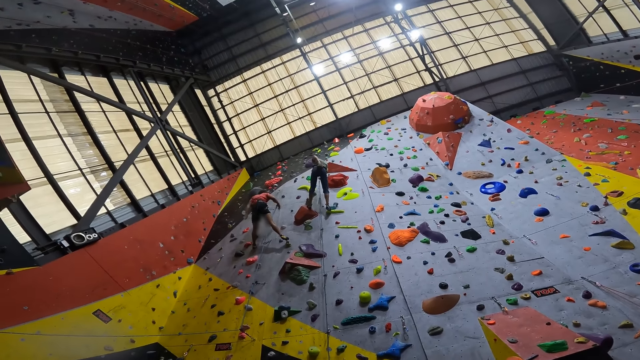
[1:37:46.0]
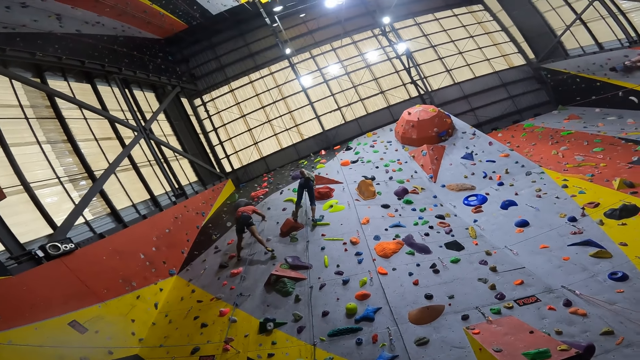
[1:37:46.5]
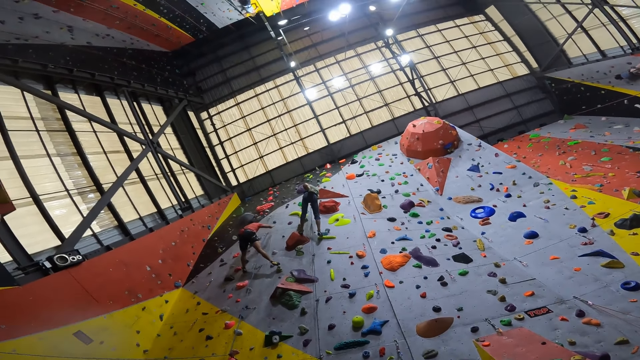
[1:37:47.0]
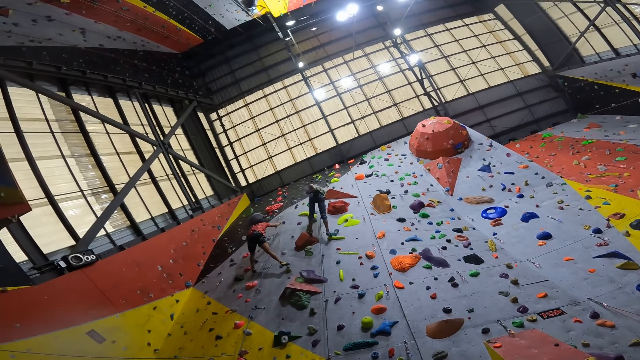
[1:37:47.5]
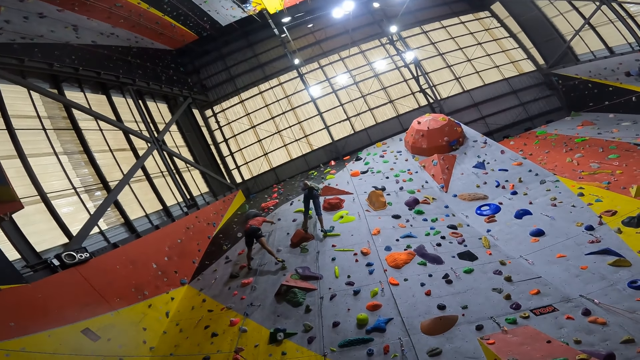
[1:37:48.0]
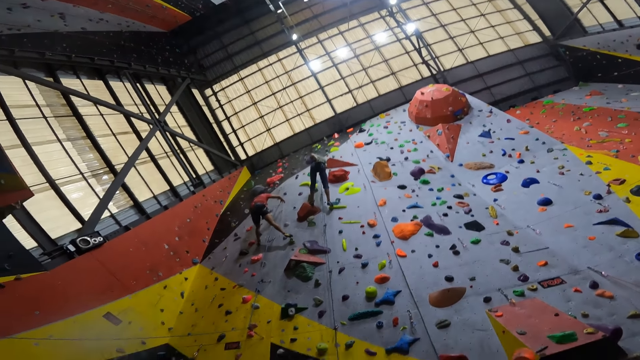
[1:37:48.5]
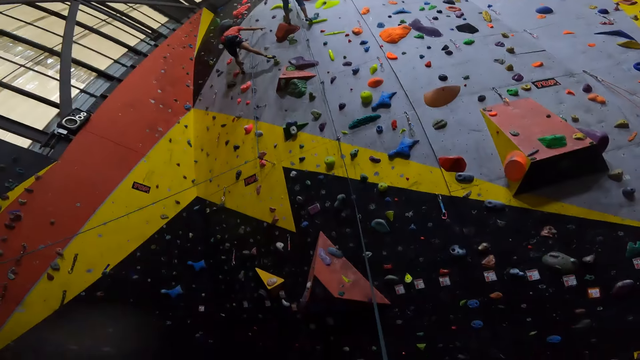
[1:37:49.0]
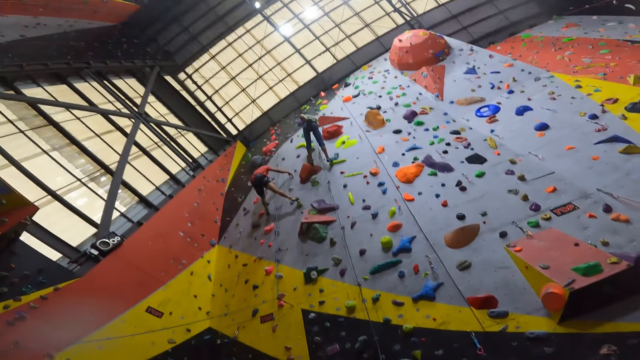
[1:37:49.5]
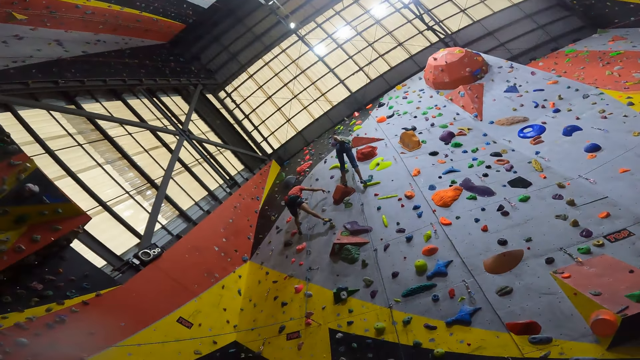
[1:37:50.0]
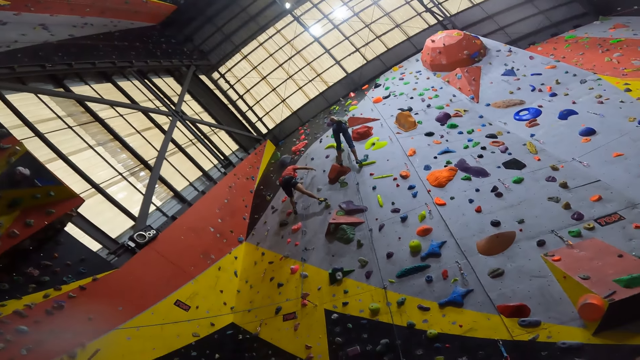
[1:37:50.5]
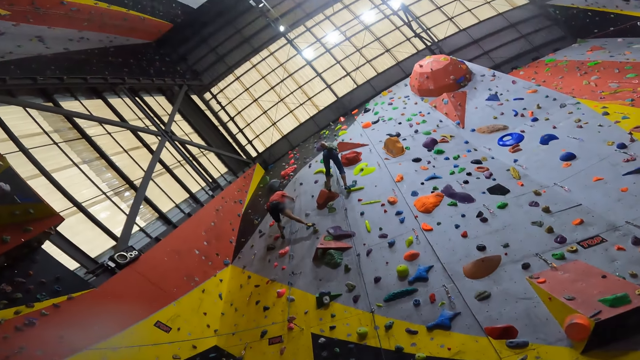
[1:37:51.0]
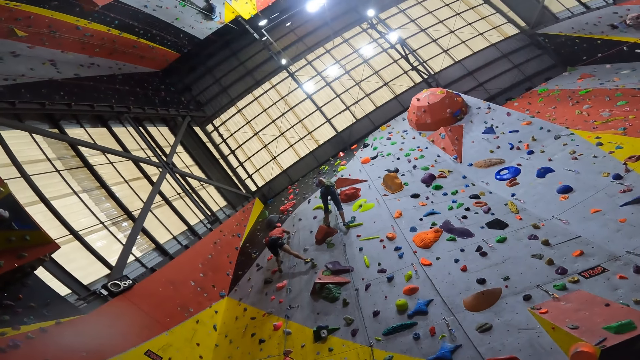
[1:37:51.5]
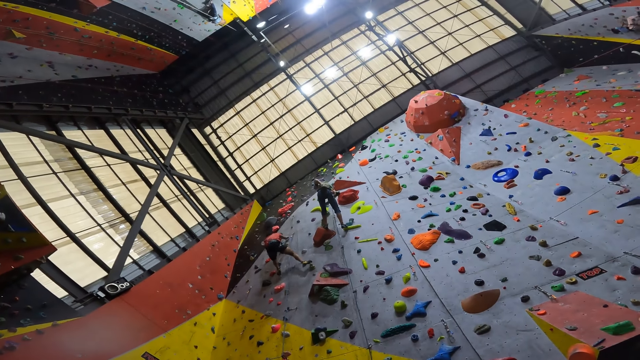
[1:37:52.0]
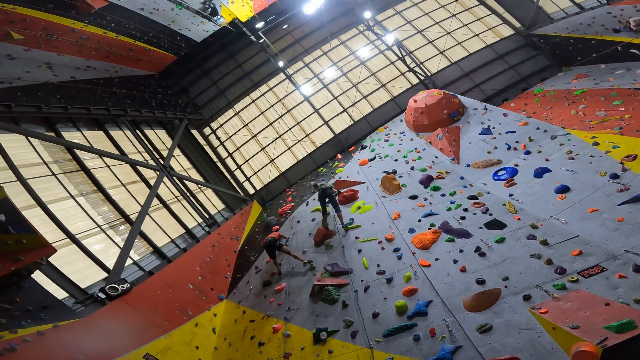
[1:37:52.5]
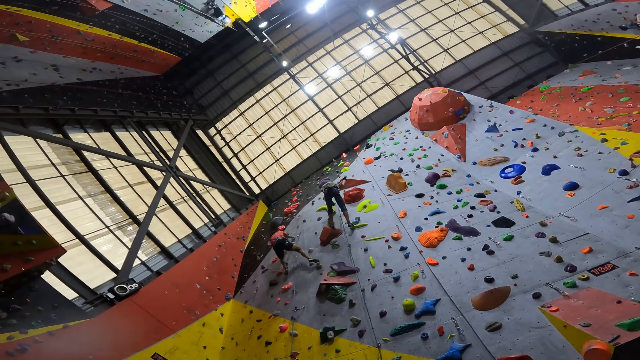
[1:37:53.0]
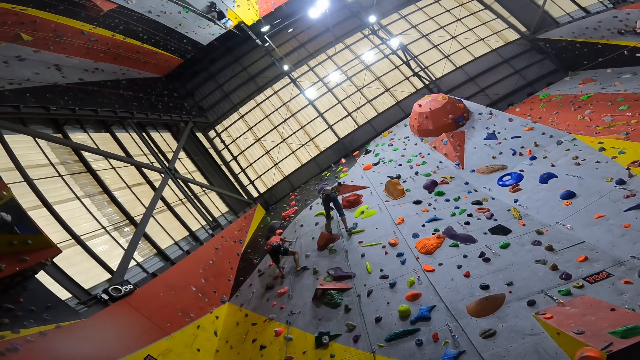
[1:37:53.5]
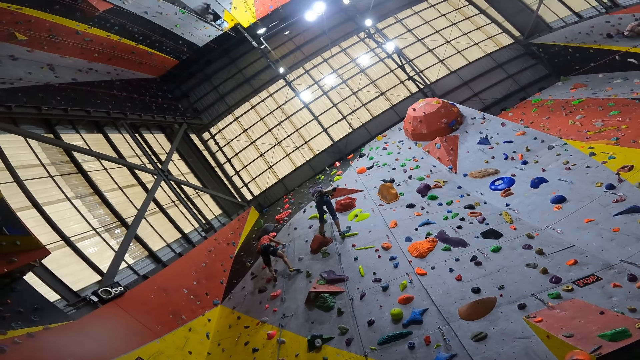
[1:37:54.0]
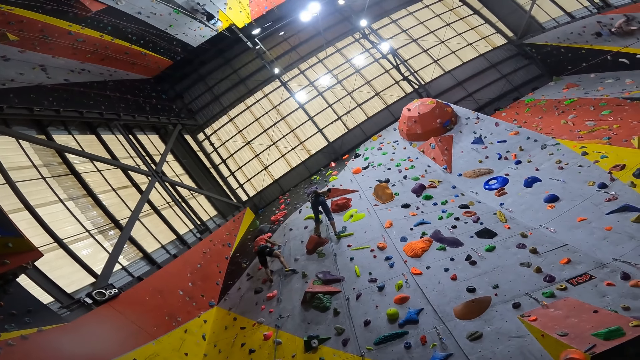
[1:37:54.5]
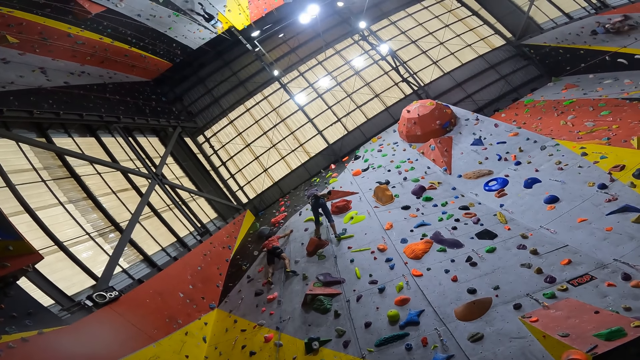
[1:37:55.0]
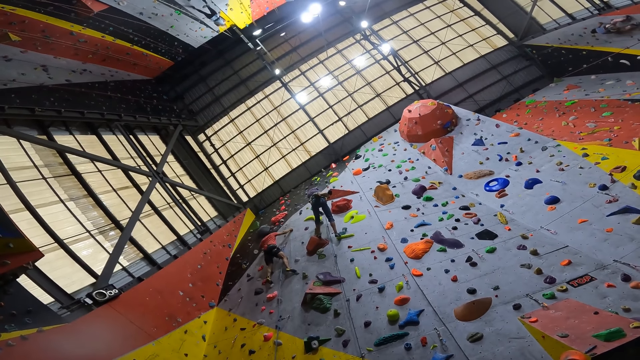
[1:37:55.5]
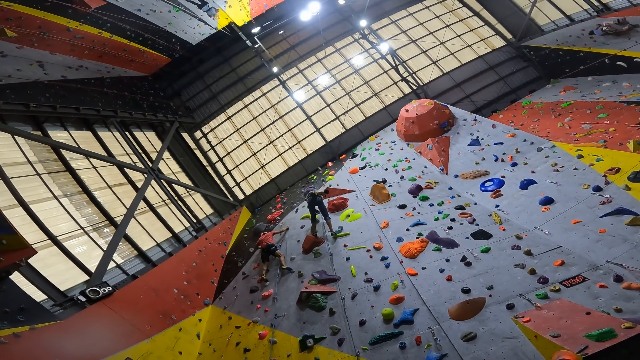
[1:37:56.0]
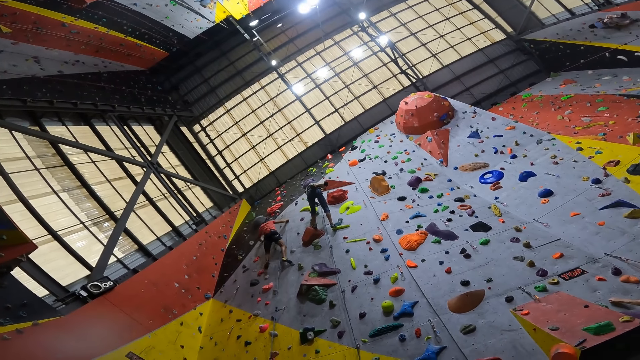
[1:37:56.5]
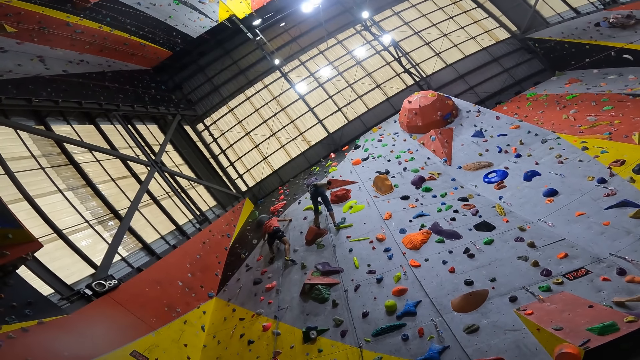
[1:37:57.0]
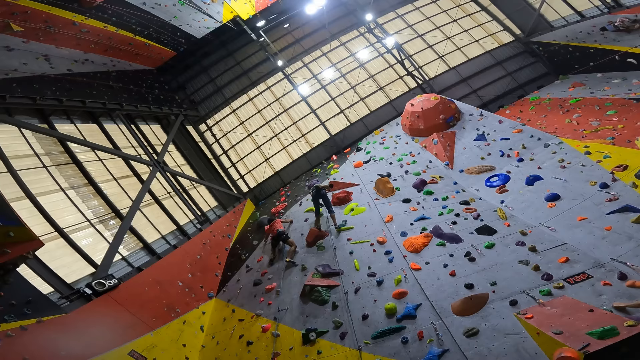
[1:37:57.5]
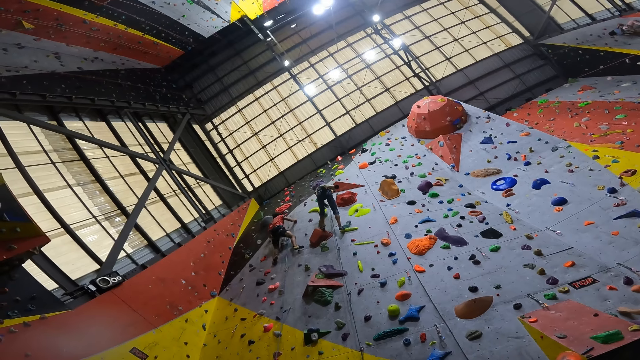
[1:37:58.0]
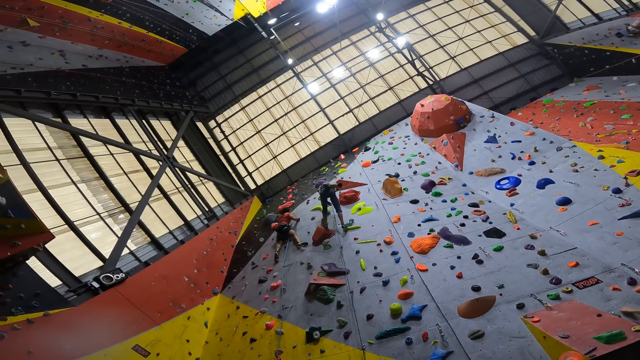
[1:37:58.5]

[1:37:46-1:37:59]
The person climbs the climbing wall.

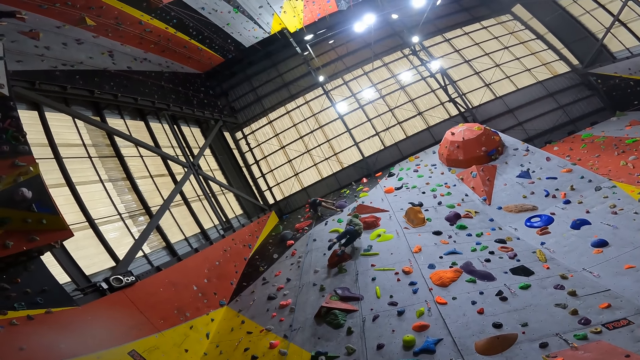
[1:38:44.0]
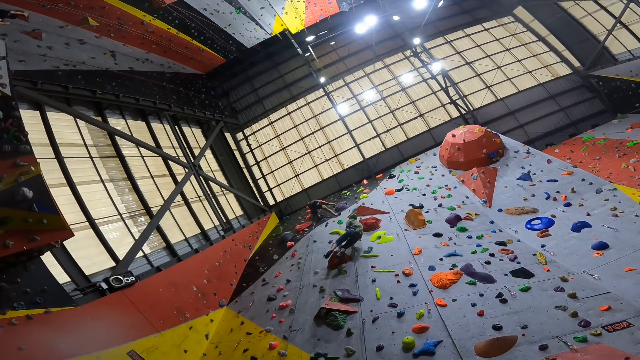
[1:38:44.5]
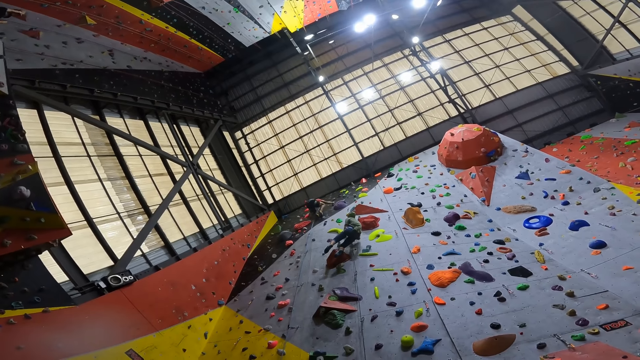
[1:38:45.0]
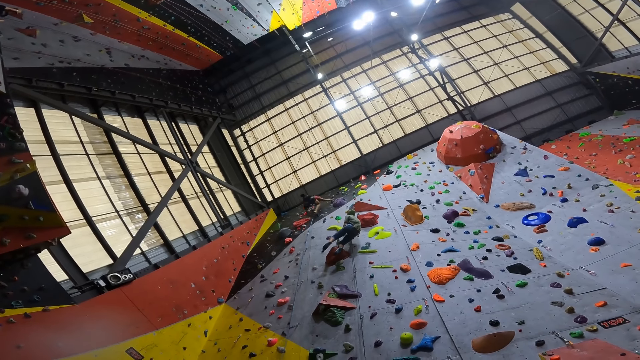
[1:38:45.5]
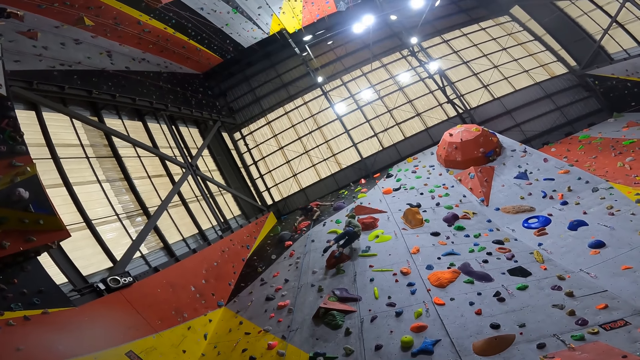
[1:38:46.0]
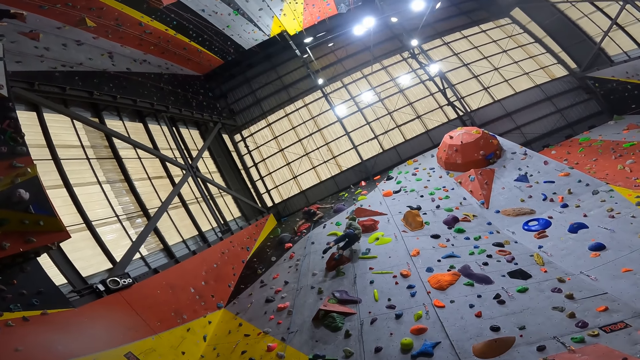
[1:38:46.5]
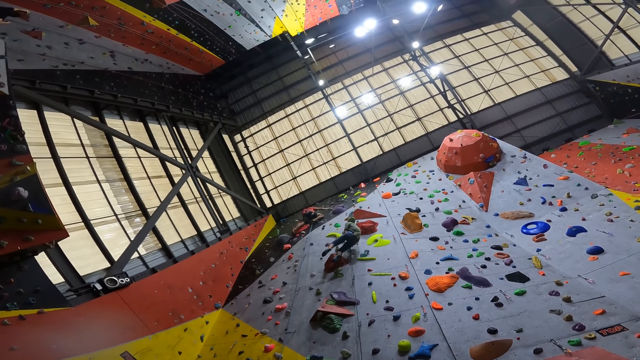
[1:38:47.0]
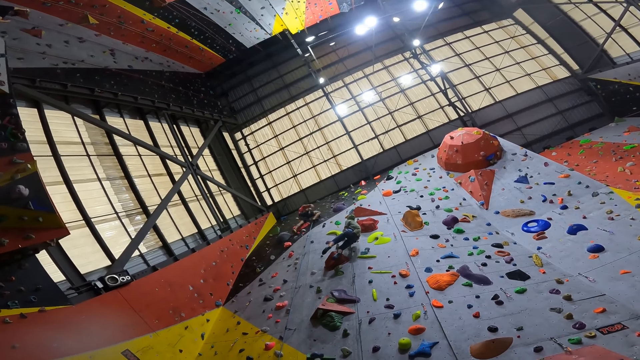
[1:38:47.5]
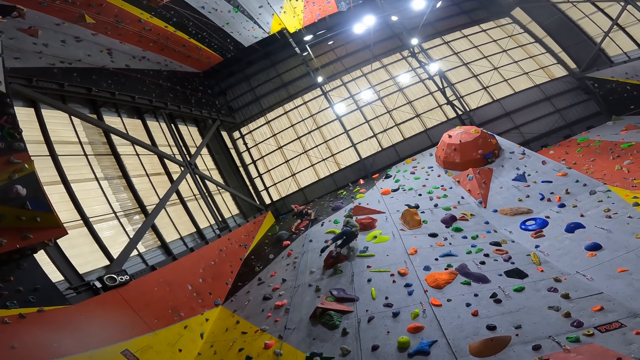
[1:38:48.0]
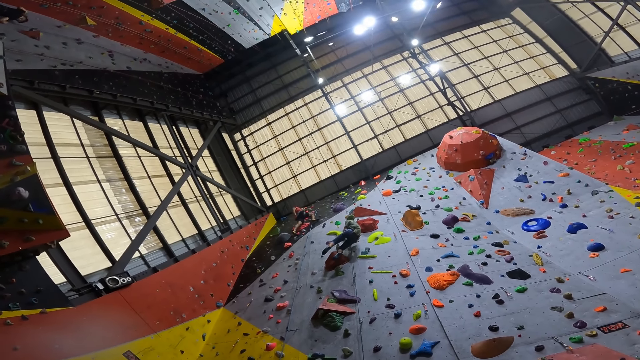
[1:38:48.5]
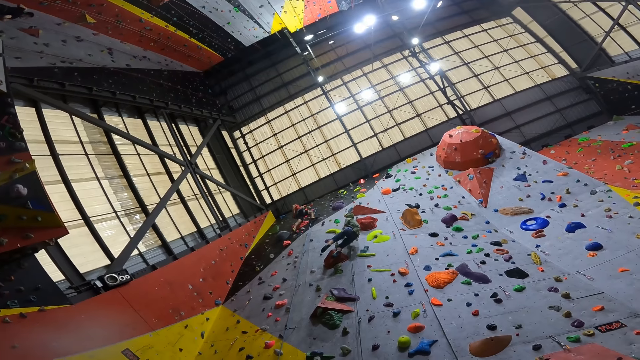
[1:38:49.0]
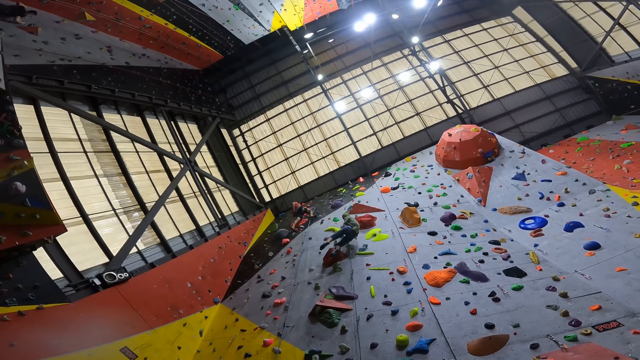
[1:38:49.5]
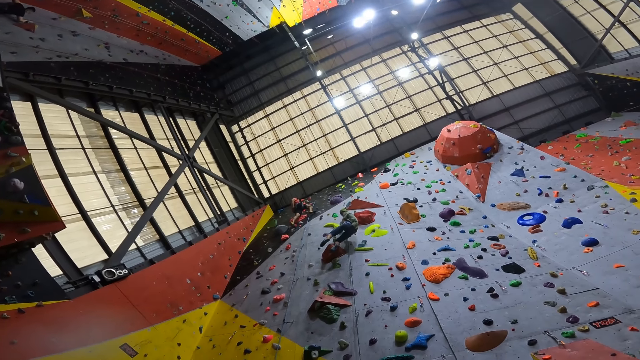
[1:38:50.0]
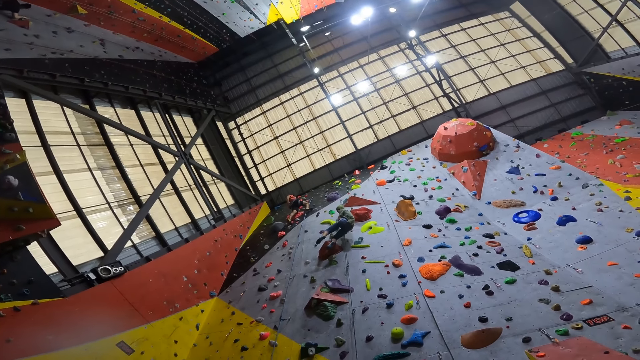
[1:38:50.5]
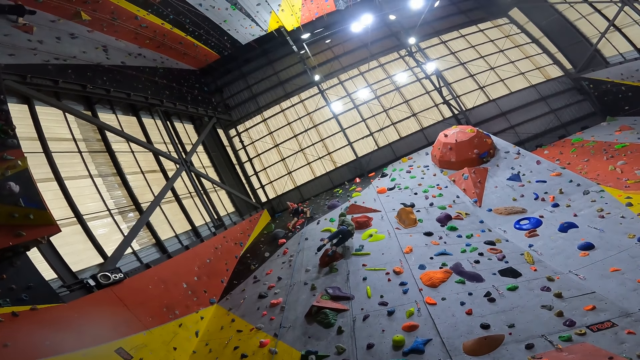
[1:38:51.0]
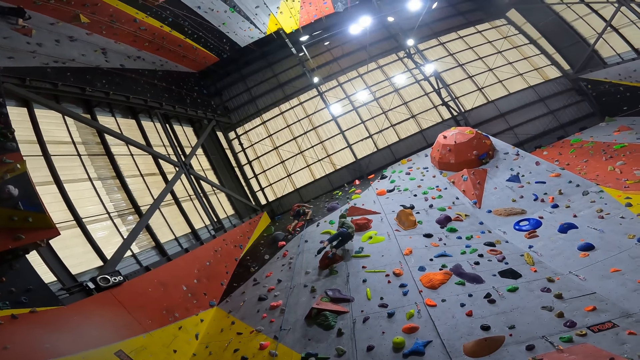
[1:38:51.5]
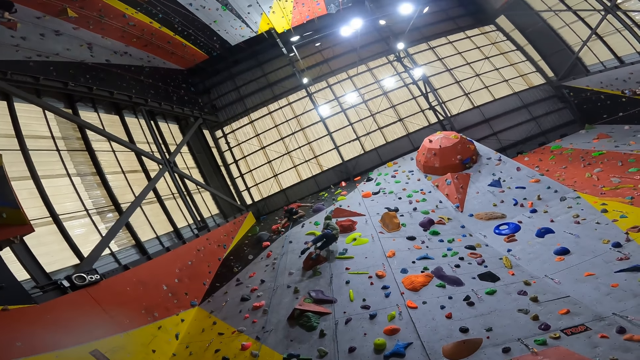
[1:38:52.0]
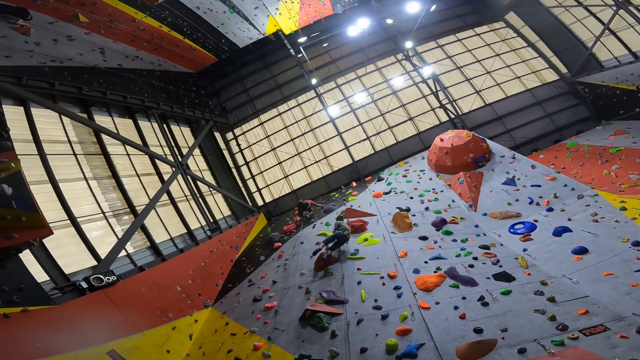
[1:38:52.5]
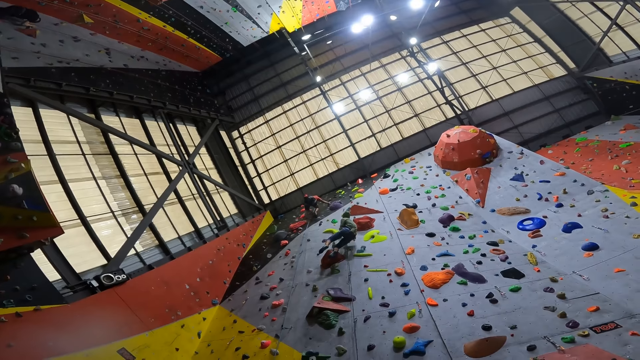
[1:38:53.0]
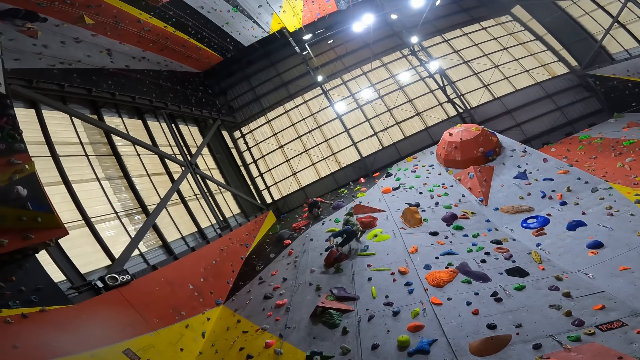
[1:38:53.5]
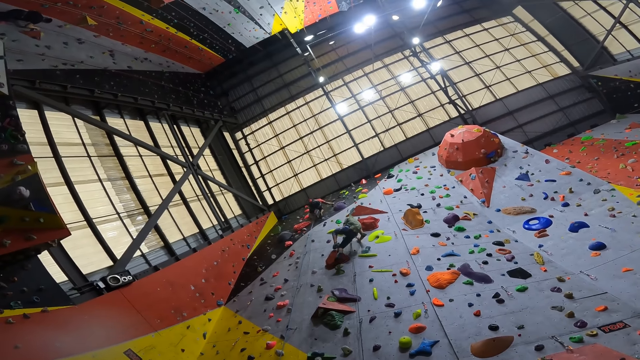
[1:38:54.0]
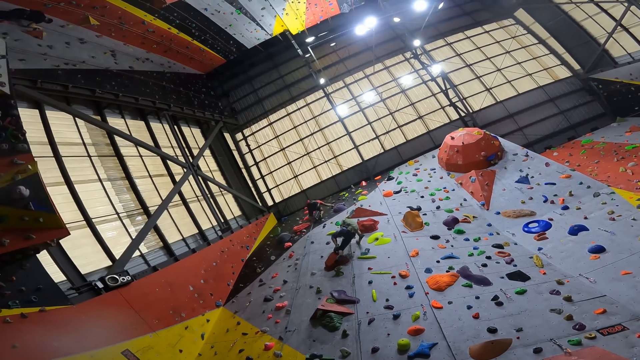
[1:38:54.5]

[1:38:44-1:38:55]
The person climbs down the climbing wall. The person touches the bag on the back. The person climbs the climbing wall.
